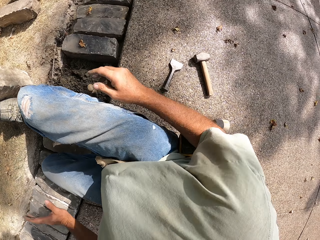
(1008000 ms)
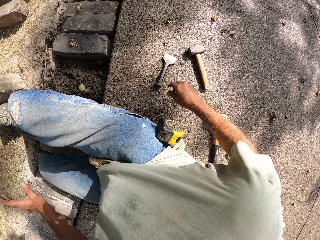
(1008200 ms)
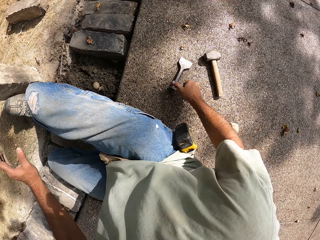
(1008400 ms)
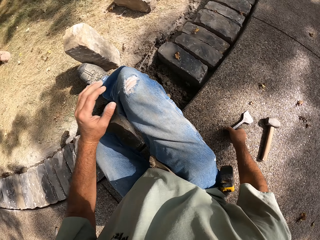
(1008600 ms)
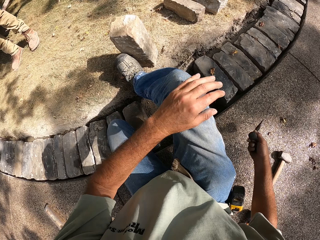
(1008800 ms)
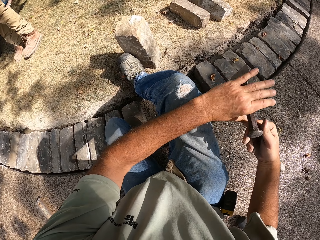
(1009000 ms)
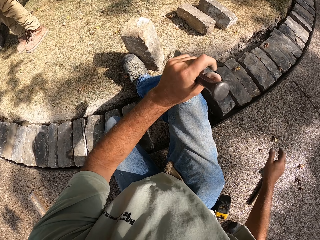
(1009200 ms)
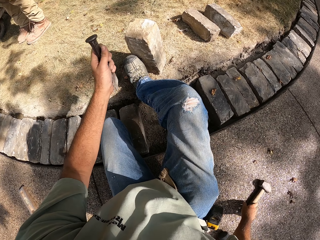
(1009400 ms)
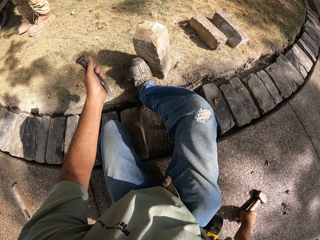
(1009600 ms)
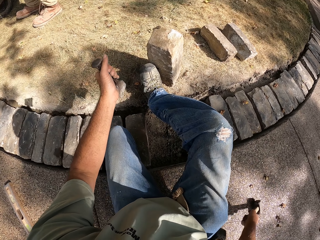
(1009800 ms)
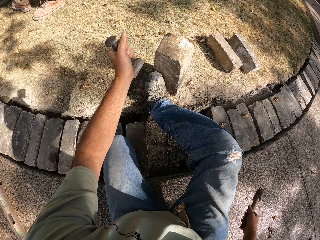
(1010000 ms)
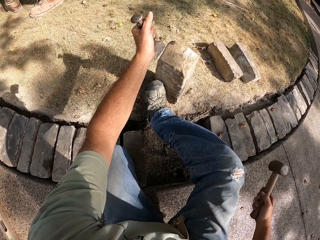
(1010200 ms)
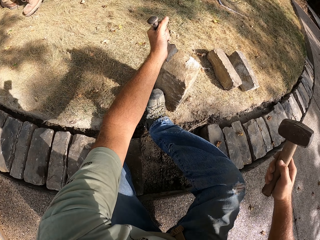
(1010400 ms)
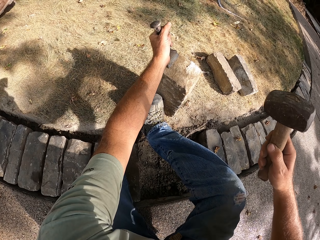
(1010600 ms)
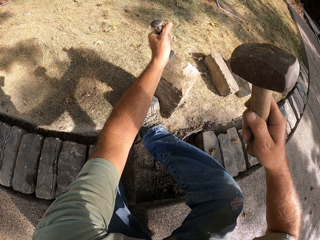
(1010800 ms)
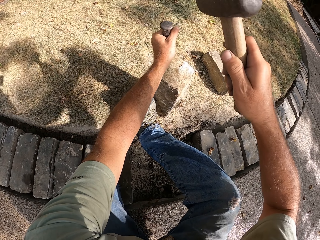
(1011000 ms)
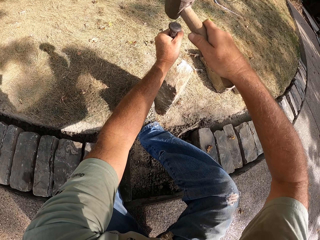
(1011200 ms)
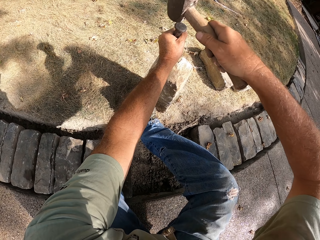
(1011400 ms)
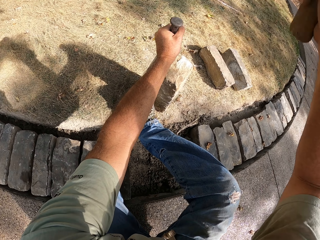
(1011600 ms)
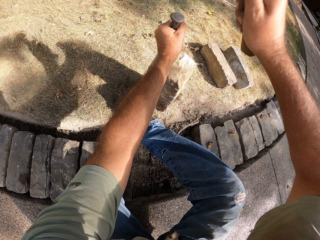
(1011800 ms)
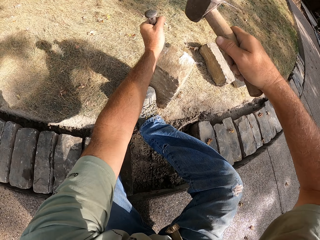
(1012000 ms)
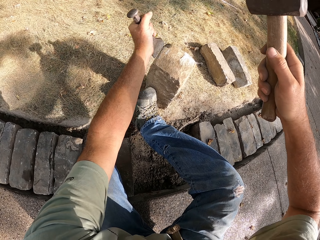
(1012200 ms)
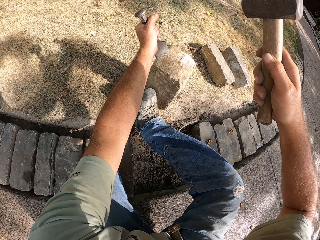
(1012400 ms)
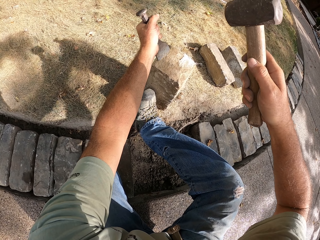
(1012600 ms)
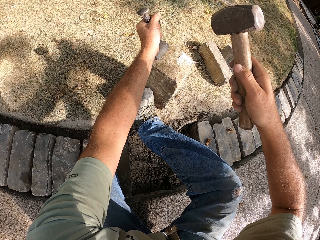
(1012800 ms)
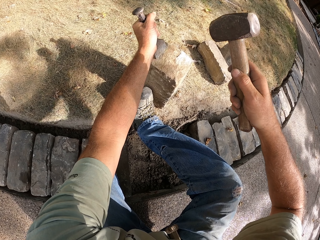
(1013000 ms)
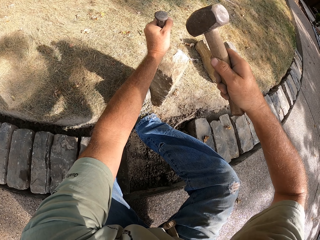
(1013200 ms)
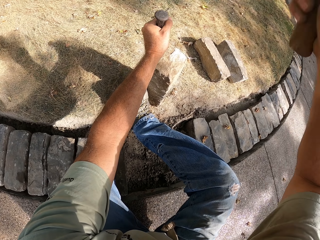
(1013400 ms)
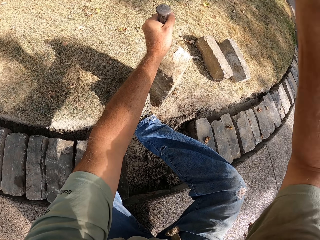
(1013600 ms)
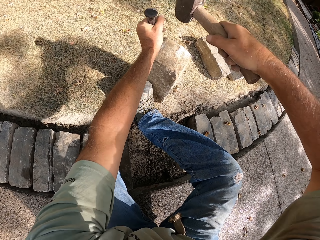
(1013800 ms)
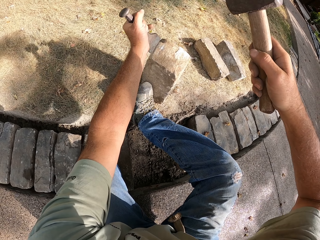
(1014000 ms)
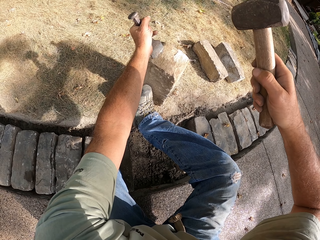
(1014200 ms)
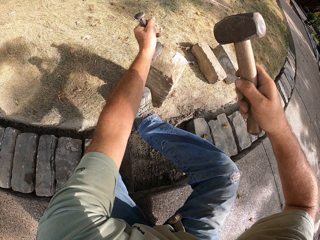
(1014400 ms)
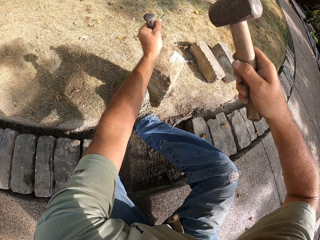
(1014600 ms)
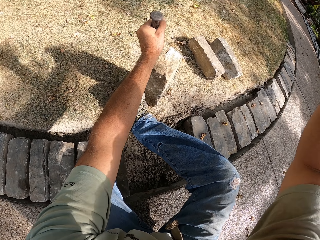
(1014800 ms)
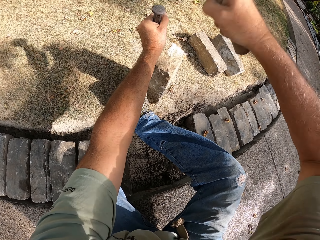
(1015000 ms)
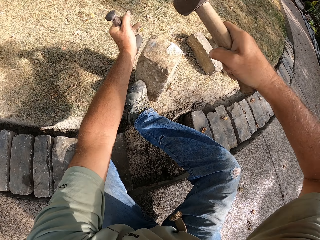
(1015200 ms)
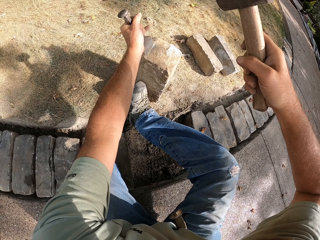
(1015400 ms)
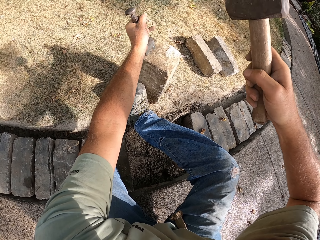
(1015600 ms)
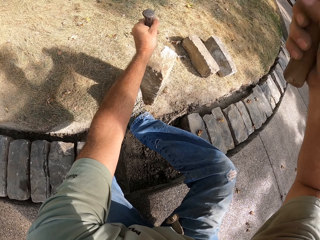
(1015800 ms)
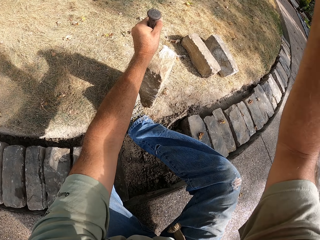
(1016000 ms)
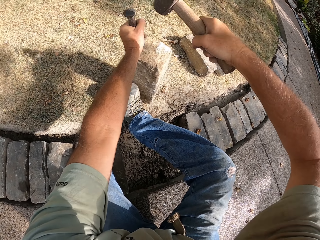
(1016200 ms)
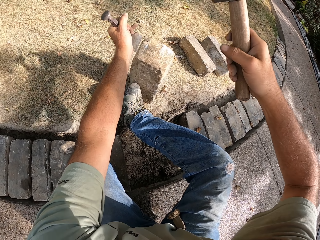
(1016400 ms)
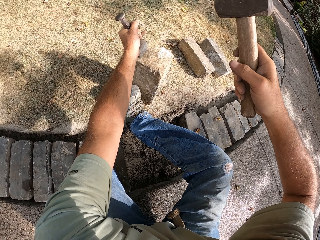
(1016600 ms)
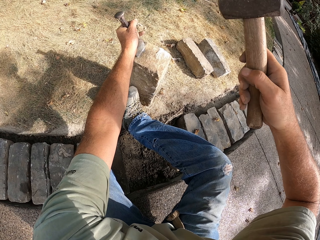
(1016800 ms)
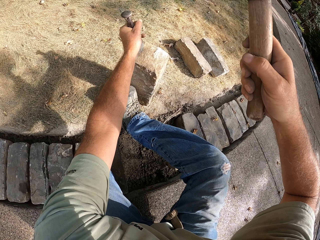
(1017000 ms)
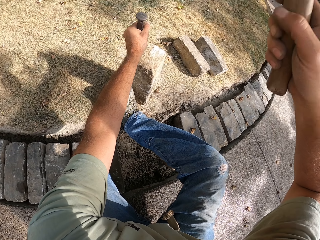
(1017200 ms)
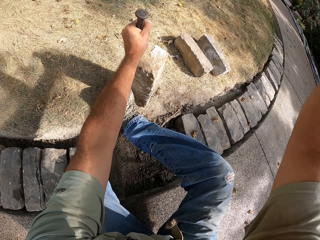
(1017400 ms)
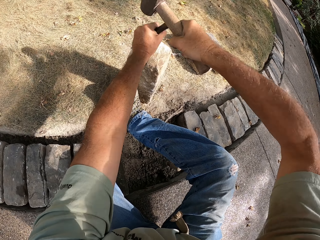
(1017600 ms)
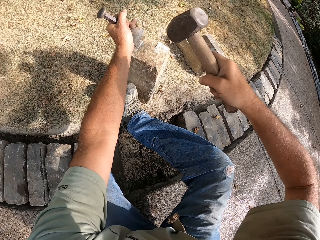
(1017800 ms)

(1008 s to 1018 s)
The camera wearer picks up a brick bolster chisel. They do something. They beat the bolster chisel with a hammer on the block.

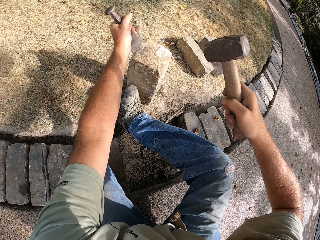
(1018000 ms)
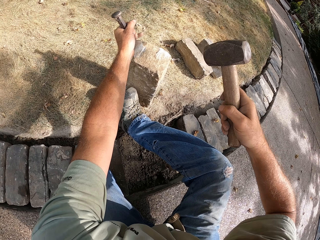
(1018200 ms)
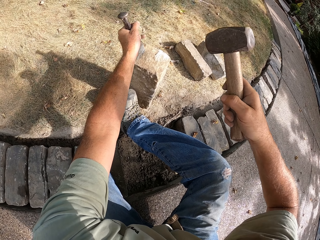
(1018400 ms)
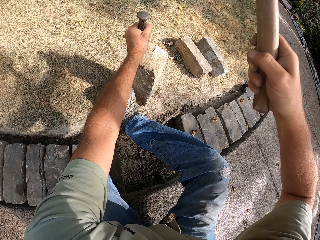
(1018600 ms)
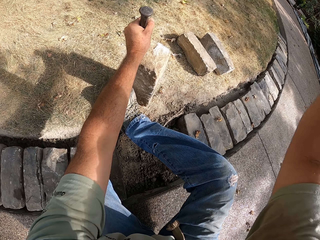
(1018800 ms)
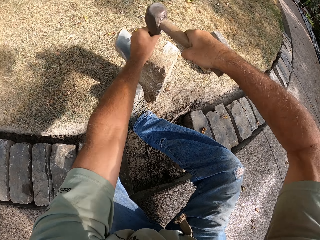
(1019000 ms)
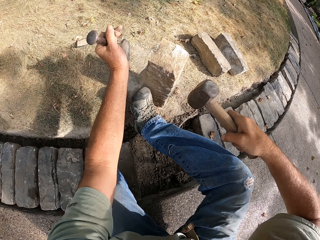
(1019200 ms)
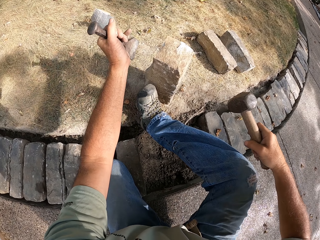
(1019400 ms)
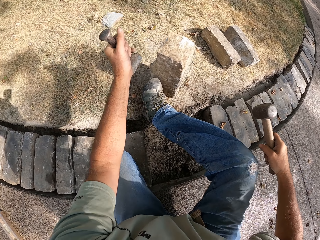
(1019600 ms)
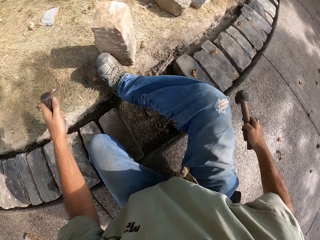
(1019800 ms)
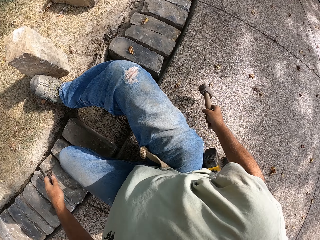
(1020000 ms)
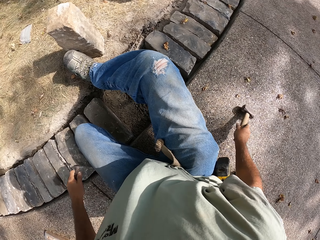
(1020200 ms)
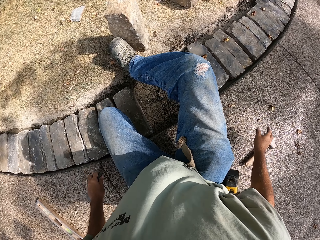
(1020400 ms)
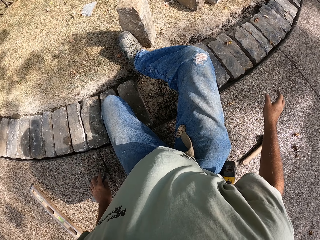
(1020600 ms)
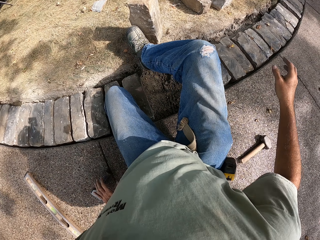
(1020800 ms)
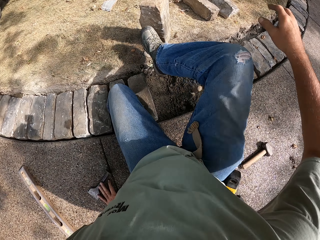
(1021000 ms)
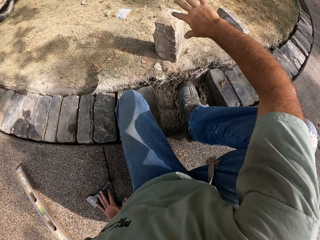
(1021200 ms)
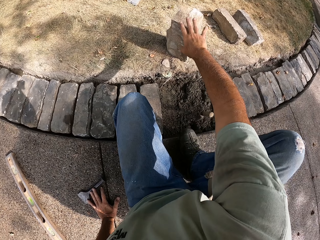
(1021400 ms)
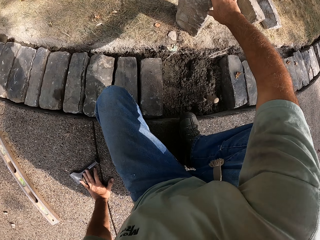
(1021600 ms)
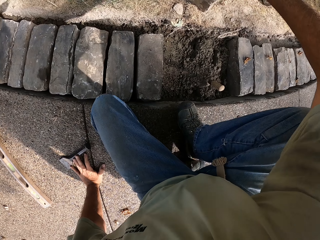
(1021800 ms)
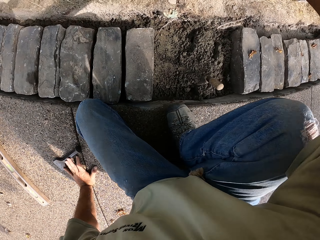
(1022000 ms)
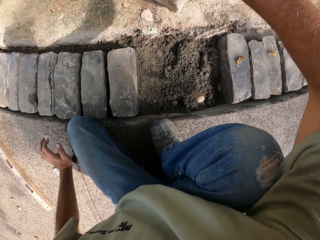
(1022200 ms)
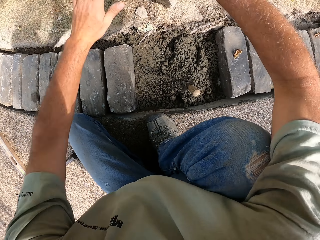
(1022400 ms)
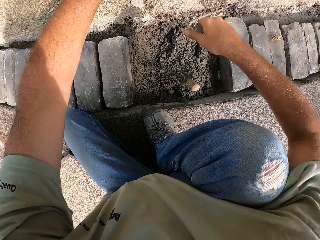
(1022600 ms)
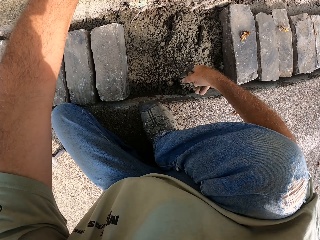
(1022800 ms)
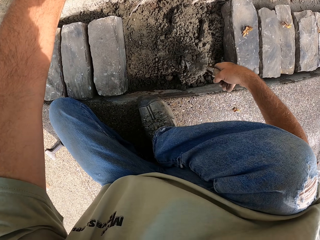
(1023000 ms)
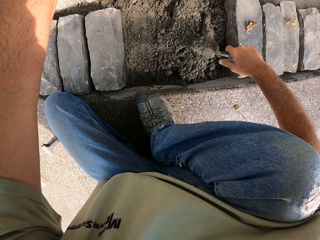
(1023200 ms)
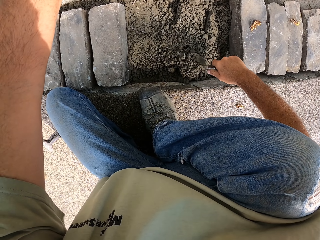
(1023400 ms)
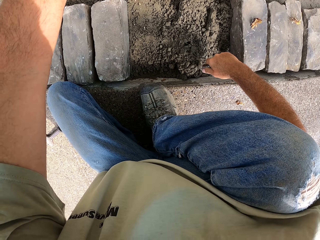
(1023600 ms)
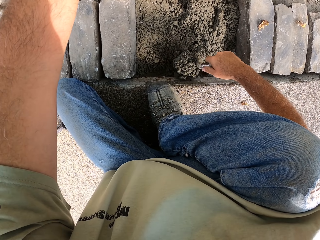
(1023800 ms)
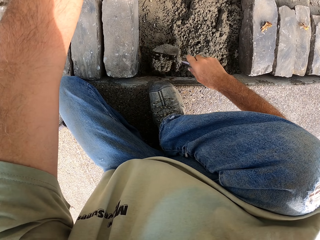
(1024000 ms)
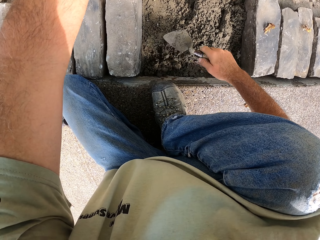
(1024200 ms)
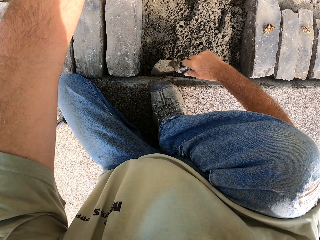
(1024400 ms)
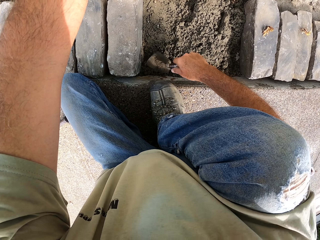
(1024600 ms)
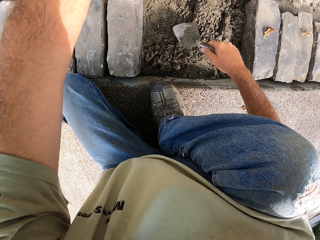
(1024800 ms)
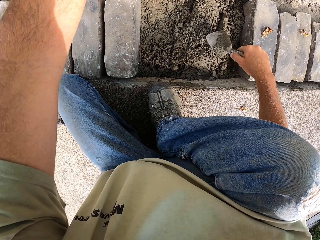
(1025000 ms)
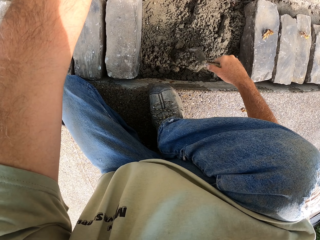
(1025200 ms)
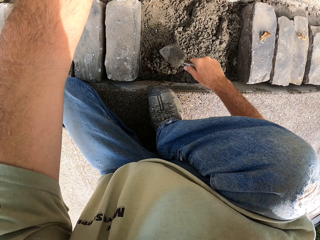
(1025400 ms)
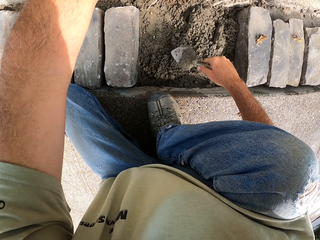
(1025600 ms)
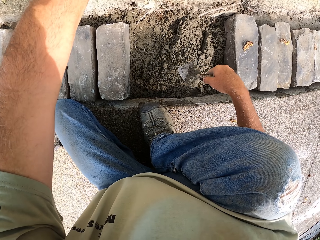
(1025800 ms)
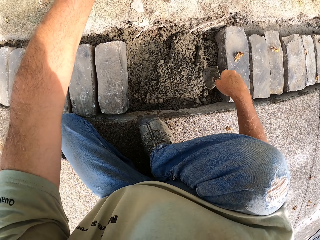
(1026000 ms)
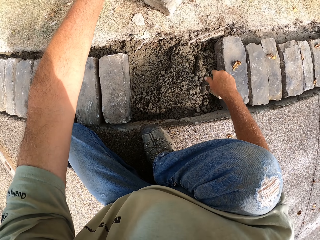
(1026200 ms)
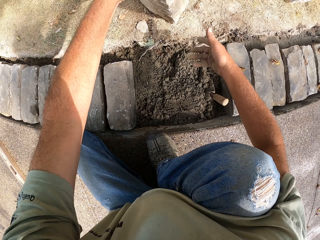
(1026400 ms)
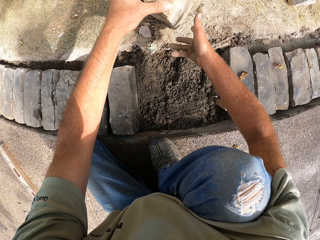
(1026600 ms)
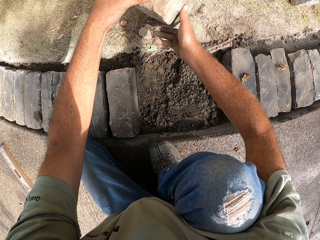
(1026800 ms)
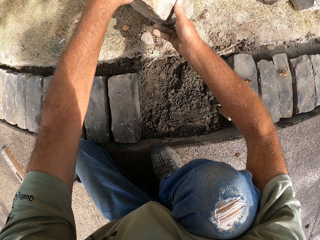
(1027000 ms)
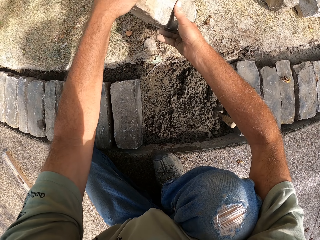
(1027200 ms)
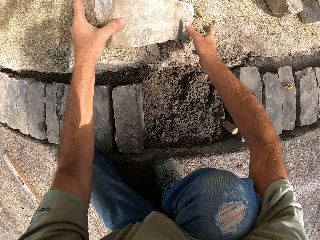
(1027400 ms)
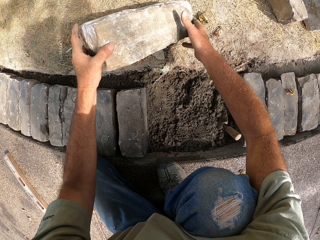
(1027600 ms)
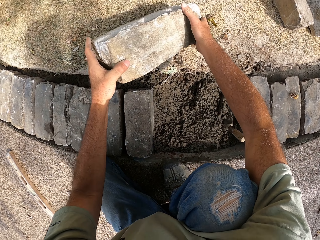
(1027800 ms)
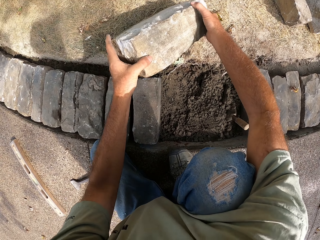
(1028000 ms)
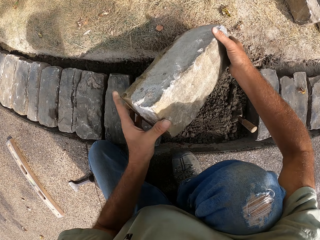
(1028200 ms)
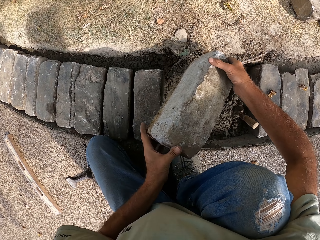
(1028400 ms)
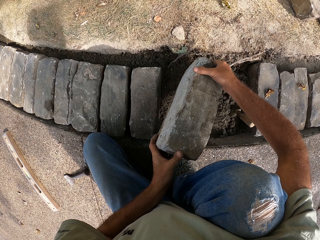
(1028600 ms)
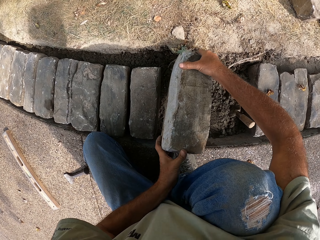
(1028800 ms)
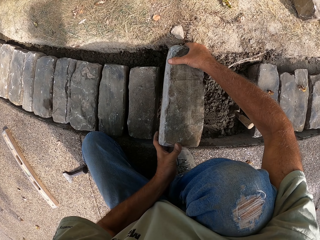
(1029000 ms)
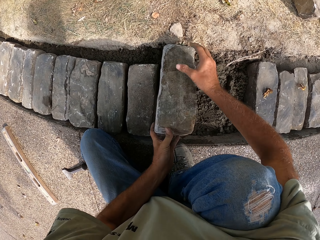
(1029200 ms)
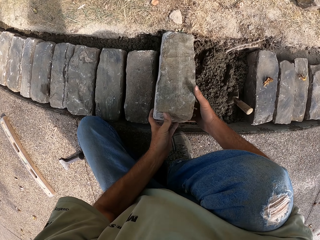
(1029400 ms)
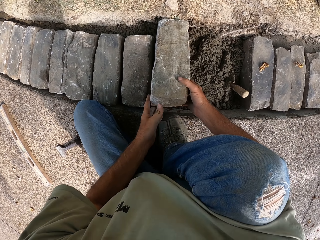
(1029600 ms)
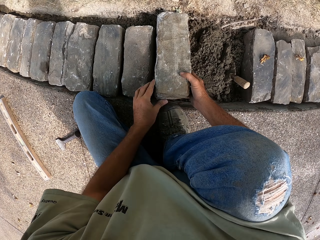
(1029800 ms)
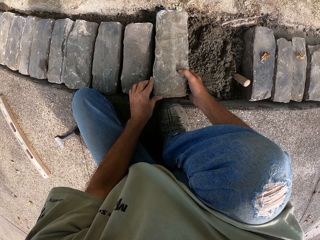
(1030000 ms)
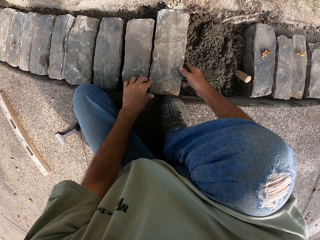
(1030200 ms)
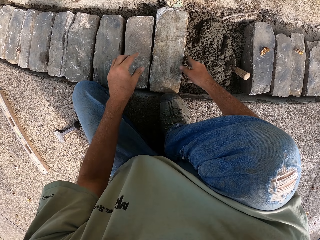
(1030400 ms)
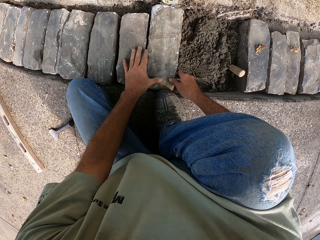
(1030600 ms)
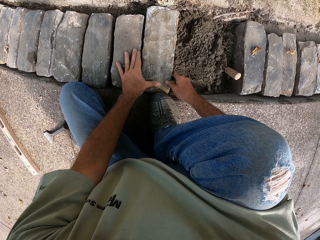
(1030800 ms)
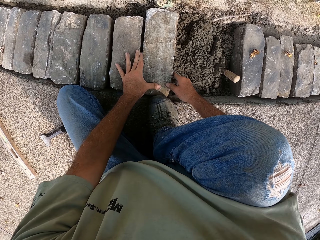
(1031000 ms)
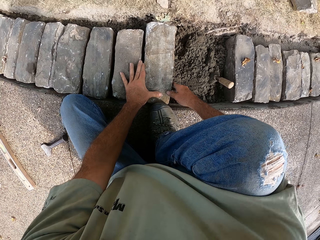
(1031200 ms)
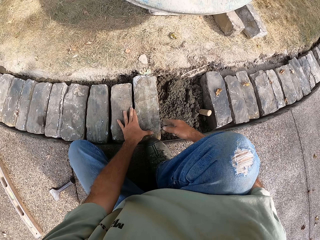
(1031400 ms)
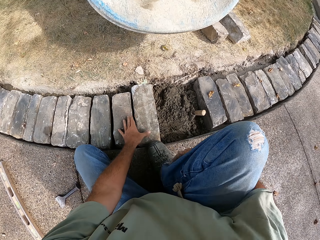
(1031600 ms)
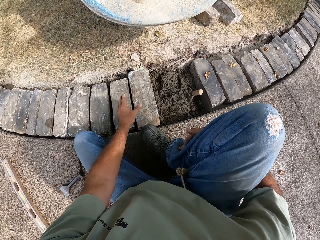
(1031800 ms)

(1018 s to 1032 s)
The camera wearer puts the hammer on the ground with his right hand. He holds the block with his left hand. He gathers the concrete. He flattens the concrete with the trowel. He puts the trowel on the concrete. He puts the block on the concrete.
